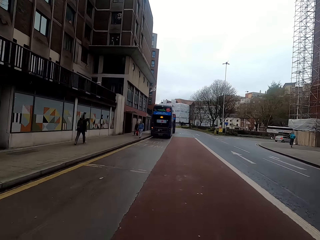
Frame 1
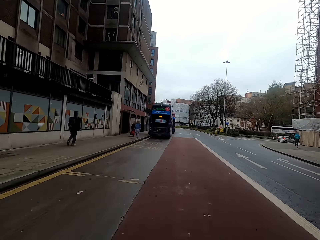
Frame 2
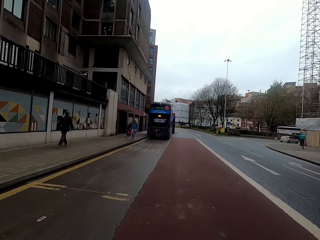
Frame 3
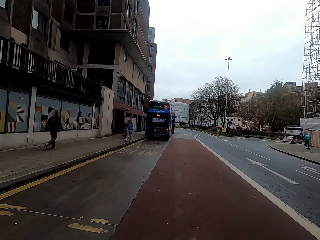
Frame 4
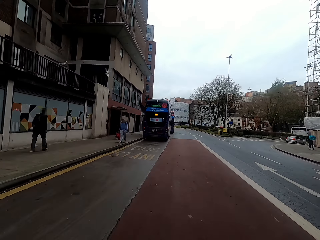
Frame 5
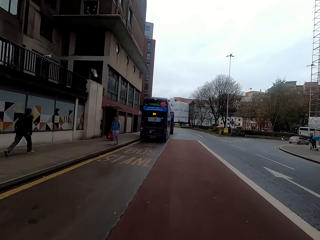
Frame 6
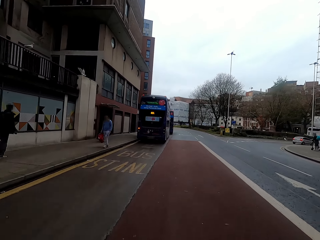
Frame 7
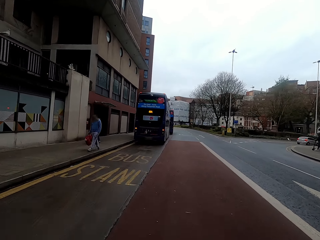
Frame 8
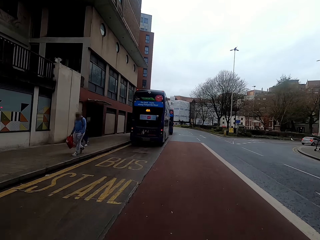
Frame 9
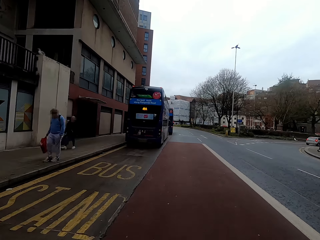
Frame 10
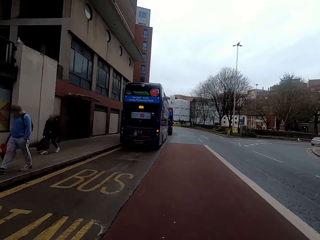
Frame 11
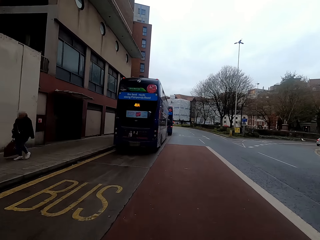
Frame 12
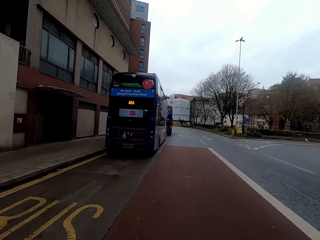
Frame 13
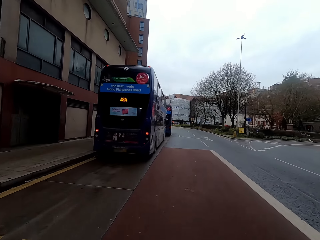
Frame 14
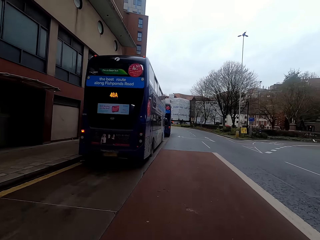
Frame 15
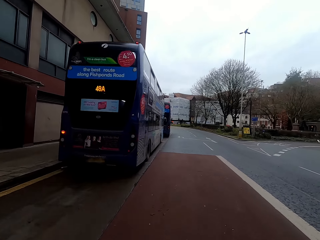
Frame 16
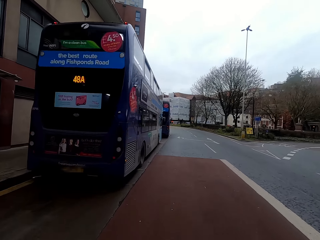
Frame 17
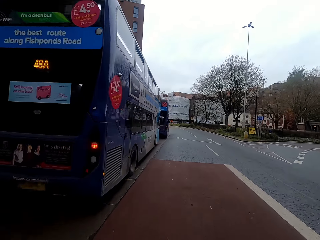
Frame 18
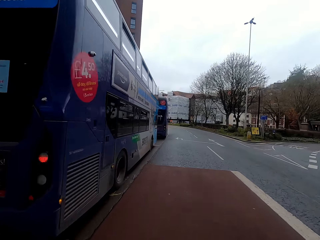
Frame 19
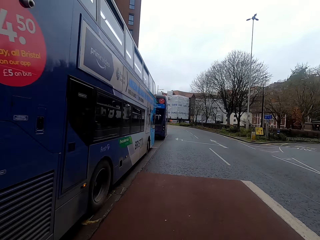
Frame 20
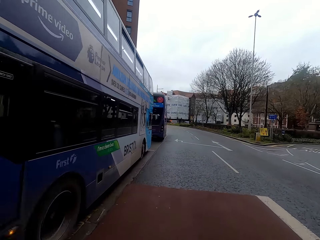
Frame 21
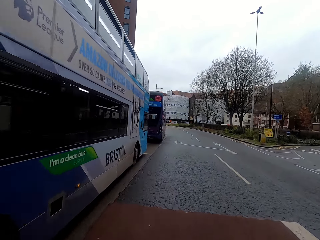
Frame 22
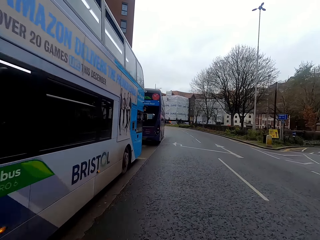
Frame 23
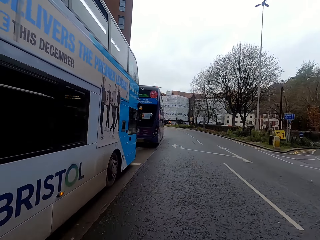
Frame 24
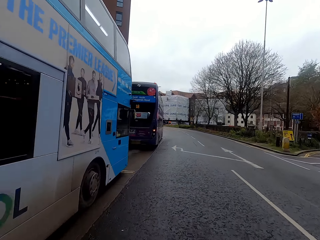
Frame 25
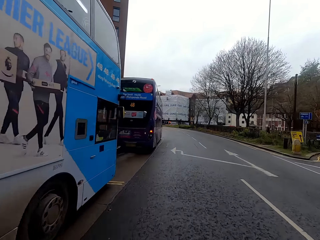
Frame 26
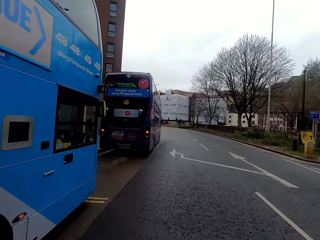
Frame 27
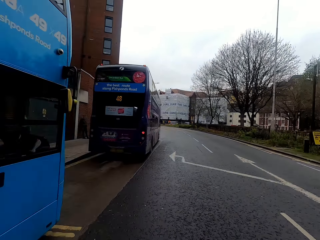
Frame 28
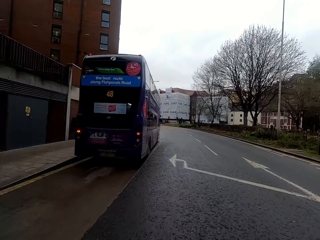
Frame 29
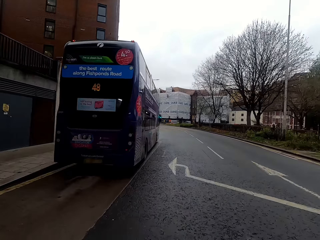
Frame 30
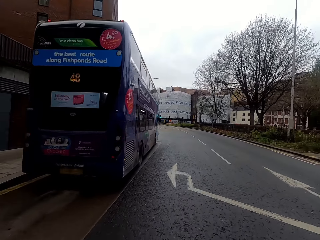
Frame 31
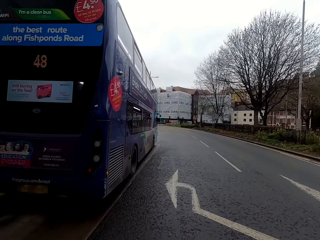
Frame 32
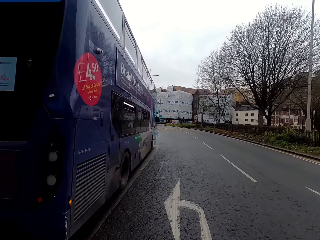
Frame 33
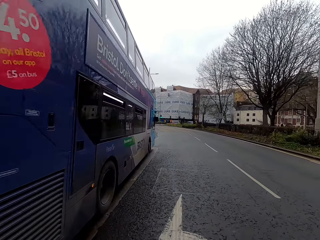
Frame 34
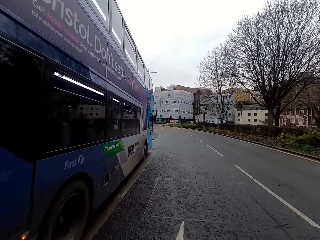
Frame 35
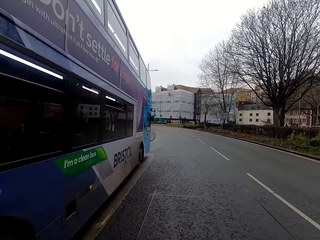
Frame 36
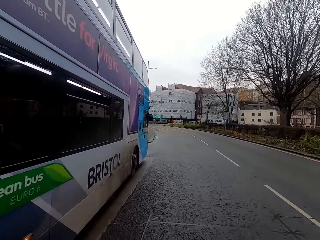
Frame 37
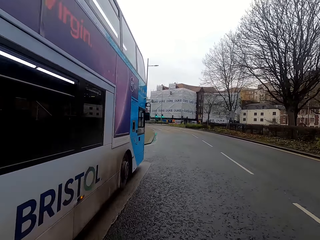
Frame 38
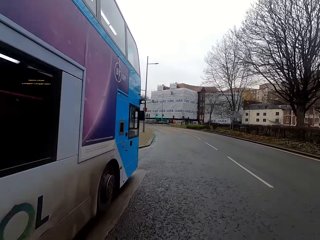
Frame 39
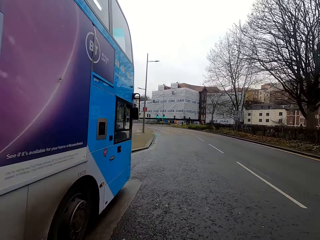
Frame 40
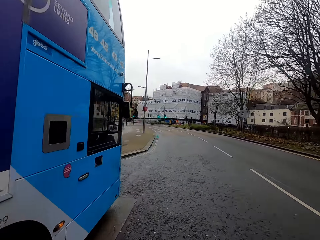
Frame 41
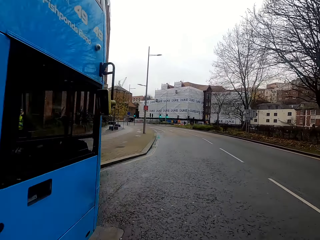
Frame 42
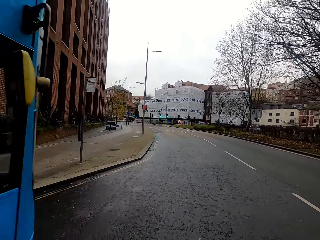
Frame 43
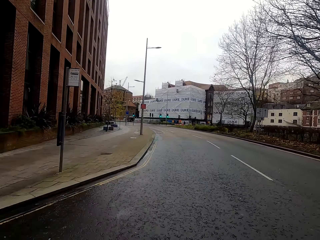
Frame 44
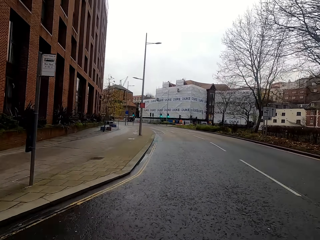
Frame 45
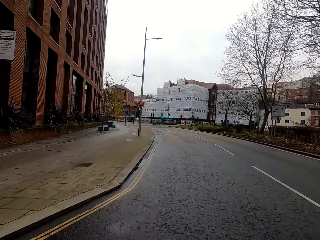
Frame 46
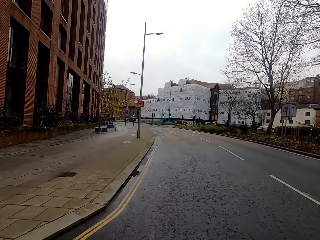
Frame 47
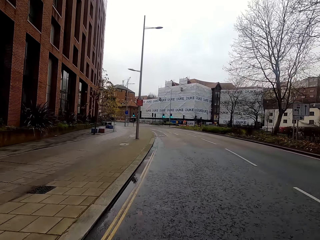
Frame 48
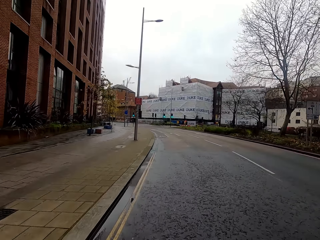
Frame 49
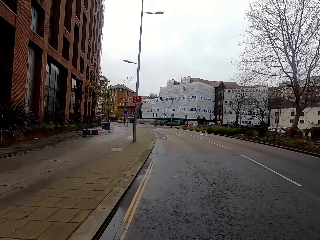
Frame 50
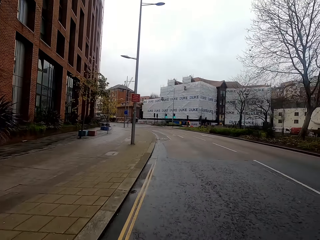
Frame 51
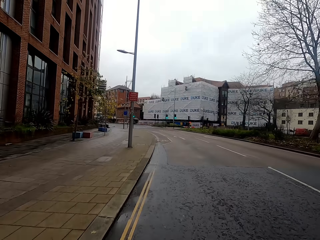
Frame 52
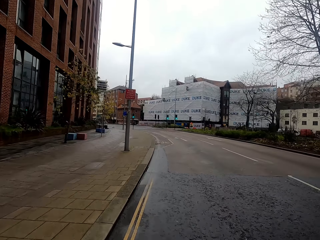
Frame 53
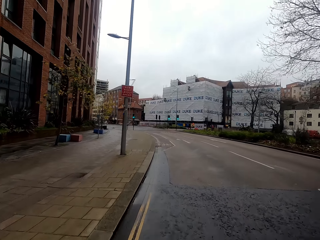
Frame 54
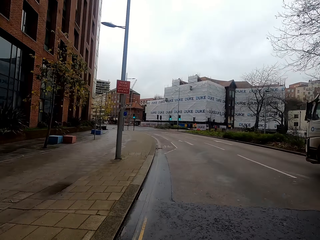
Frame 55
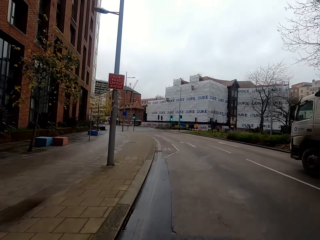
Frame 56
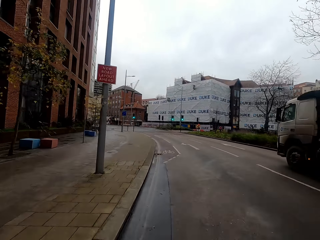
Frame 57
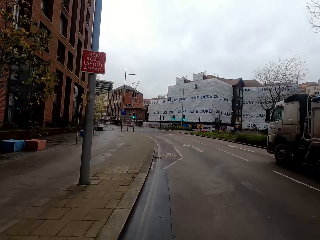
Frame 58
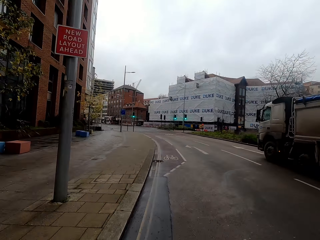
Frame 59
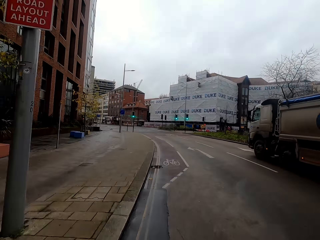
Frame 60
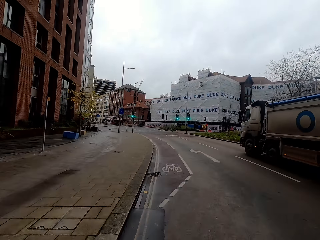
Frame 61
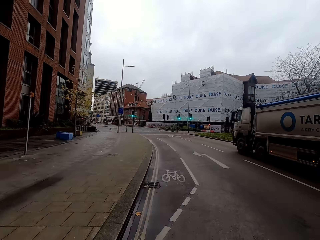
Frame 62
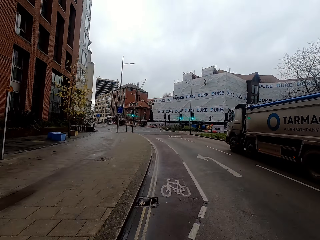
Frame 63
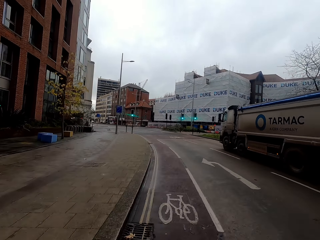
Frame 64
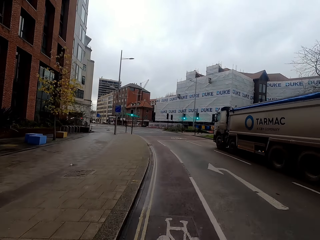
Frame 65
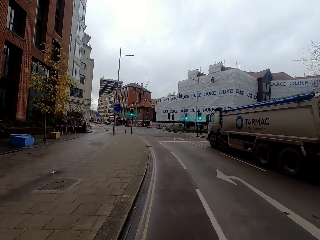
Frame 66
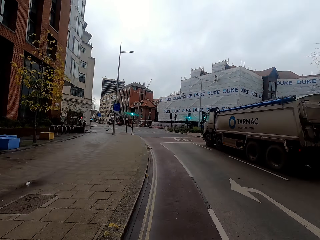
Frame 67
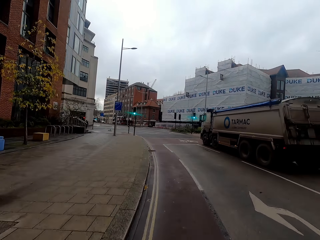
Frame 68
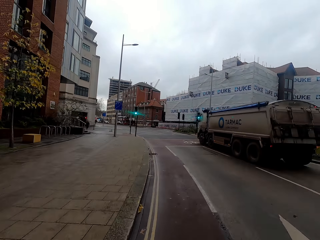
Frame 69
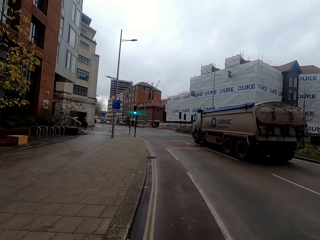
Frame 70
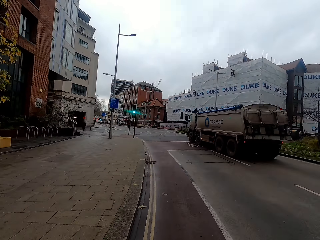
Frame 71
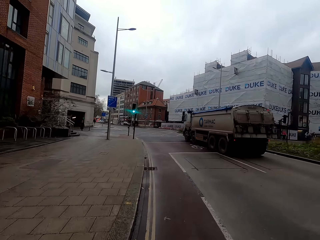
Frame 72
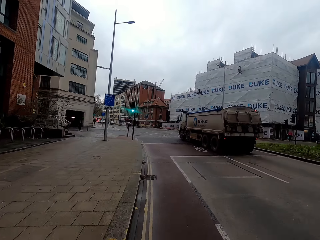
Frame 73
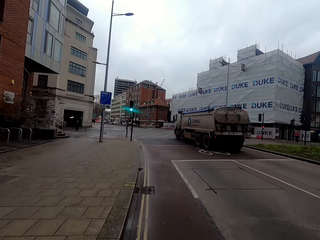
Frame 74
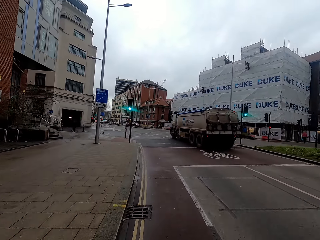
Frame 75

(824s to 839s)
The camera wearer drives past a man, another man and a woman. A white truck drives past them.

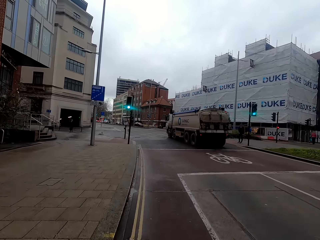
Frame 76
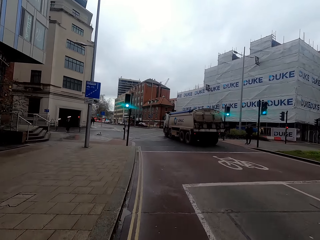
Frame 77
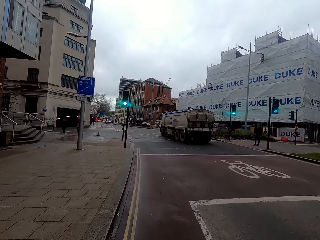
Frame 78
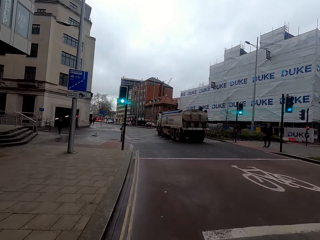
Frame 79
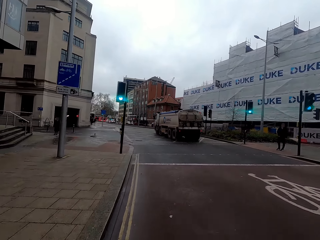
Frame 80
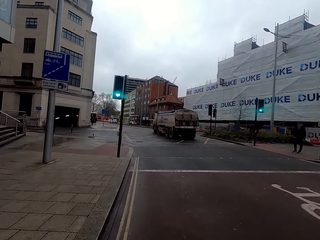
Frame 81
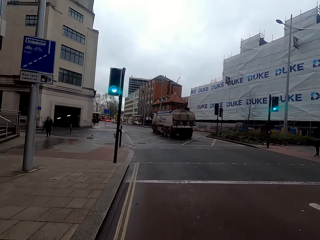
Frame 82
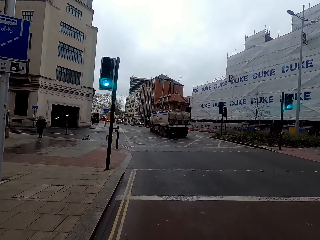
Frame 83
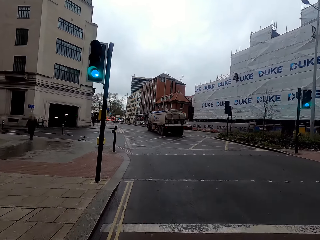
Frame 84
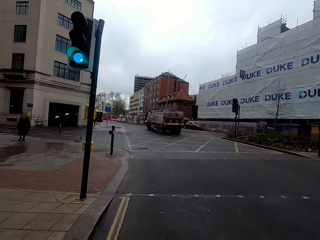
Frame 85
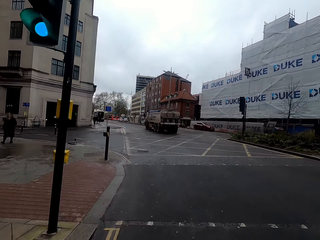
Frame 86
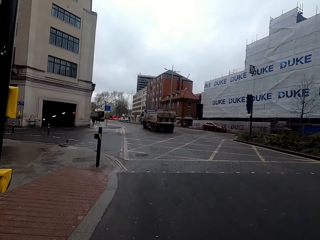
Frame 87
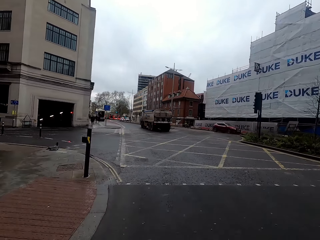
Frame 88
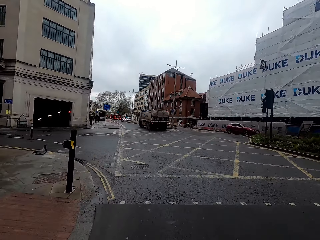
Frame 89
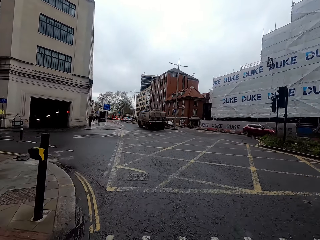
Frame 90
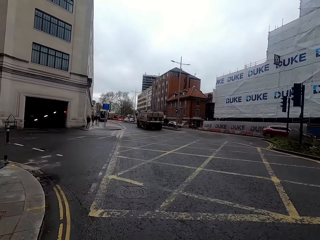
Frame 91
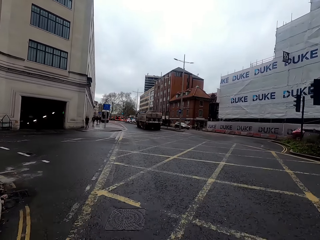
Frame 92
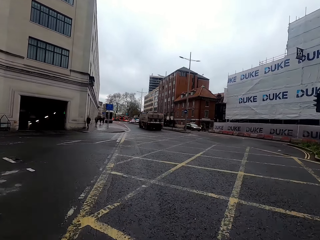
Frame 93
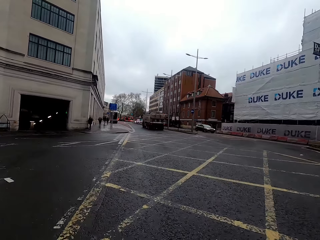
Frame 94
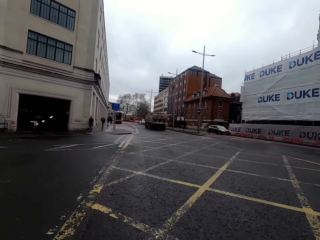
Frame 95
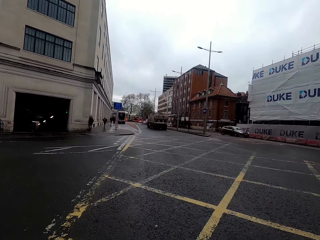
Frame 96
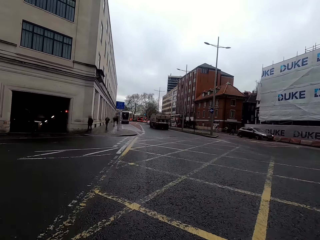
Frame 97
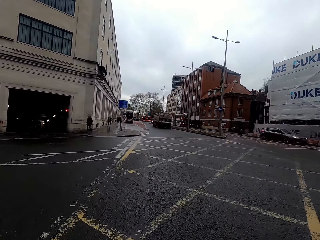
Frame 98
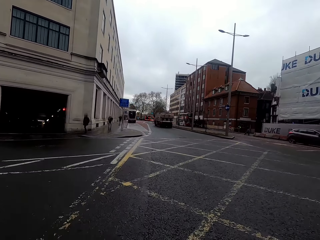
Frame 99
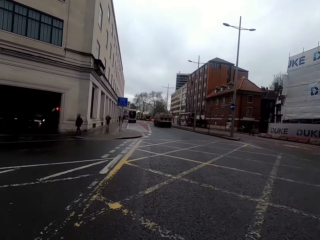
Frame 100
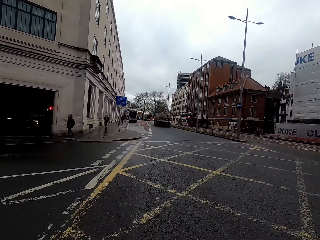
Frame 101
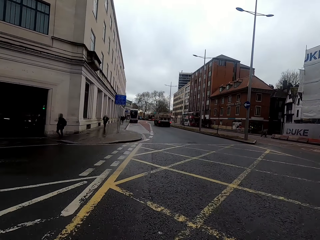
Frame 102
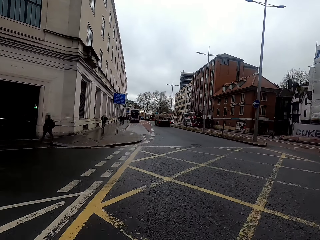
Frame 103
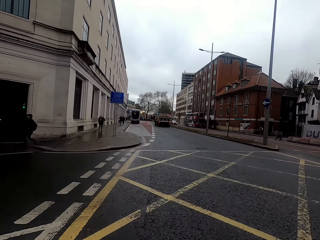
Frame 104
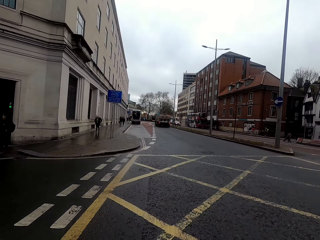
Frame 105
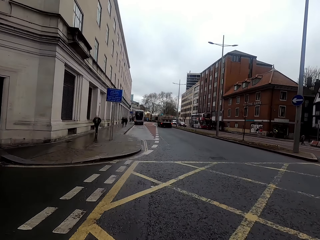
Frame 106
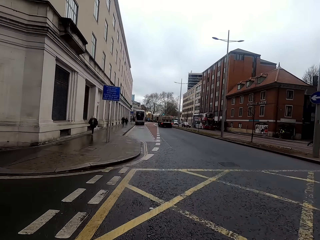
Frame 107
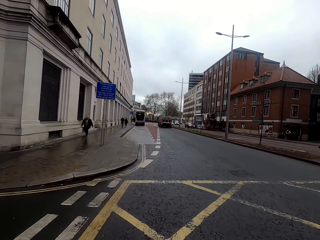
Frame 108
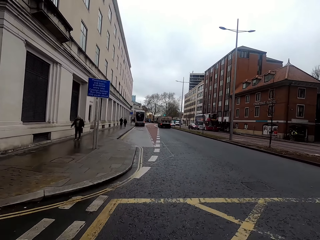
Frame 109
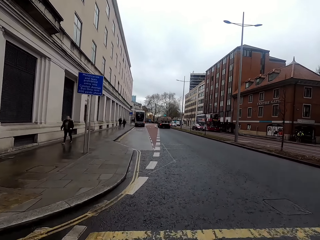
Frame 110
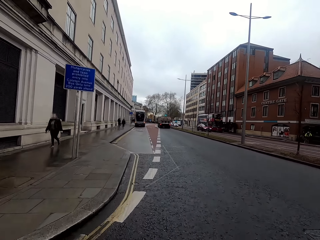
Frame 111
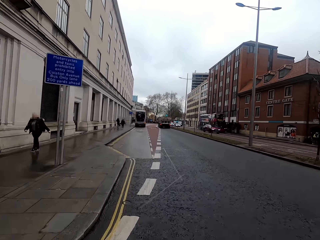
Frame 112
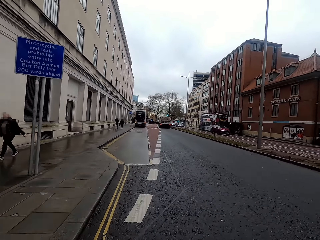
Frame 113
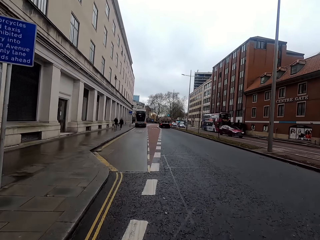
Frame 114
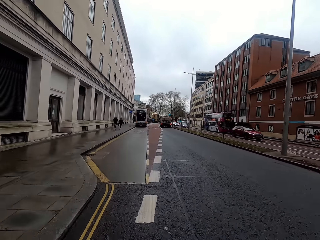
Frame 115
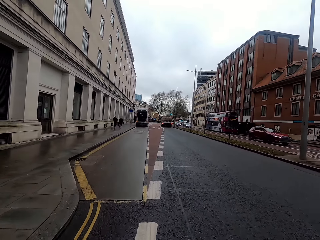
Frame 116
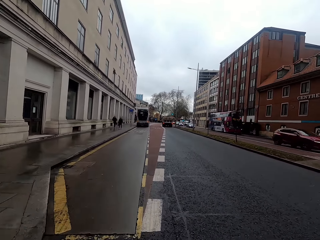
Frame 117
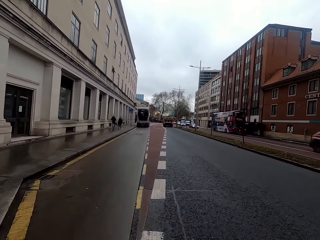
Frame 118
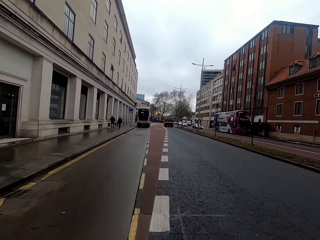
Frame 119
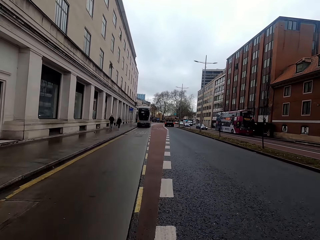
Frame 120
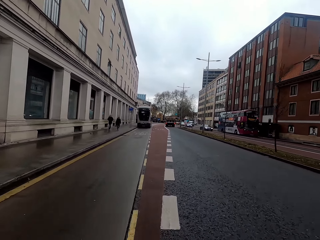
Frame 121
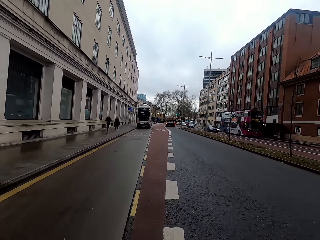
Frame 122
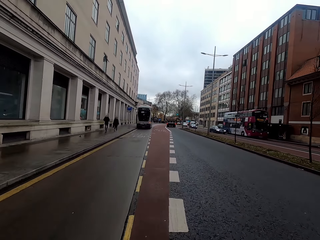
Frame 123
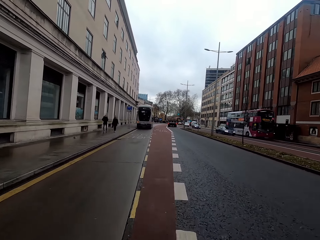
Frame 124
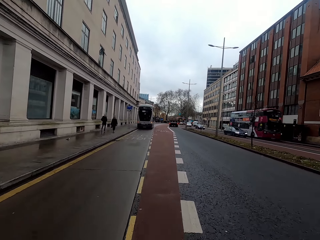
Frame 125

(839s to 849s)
The camera wearer drives past a woman. A red car drives past them.
